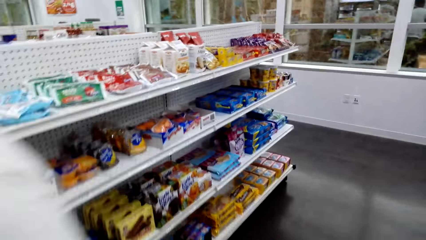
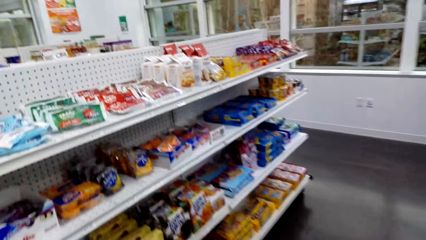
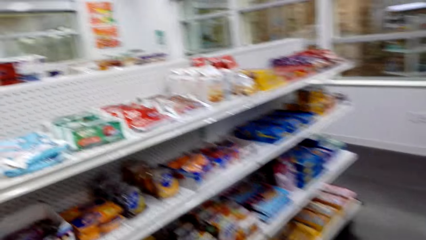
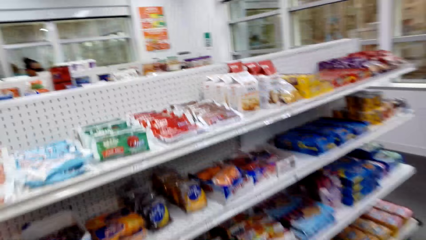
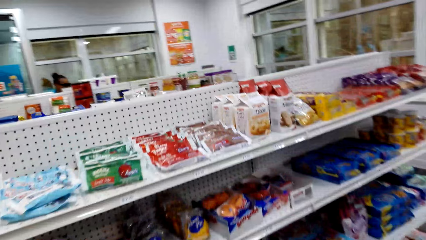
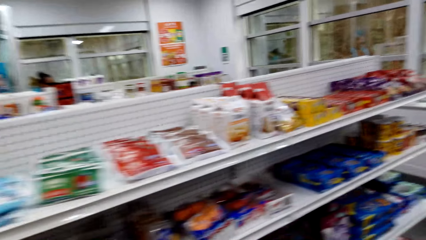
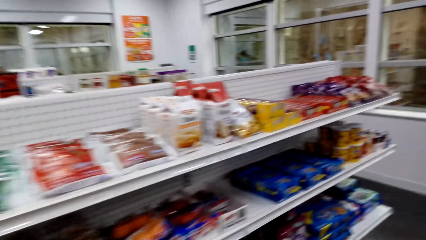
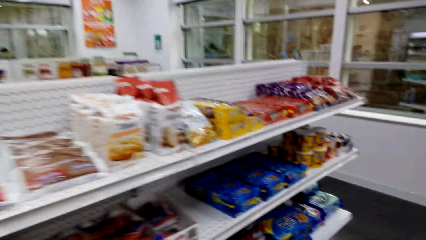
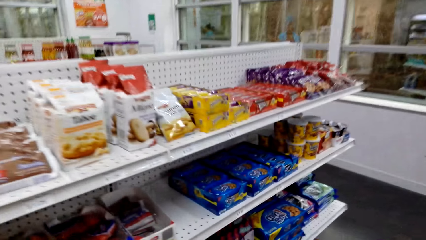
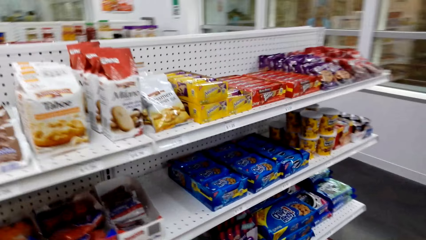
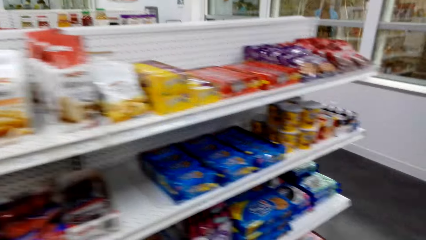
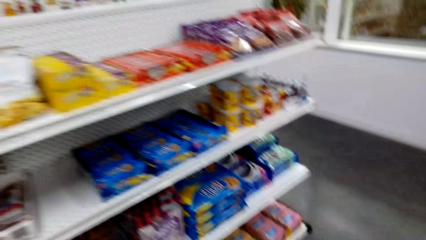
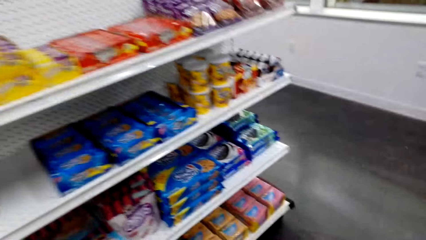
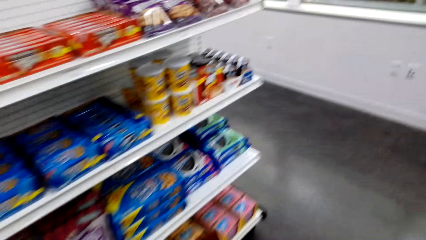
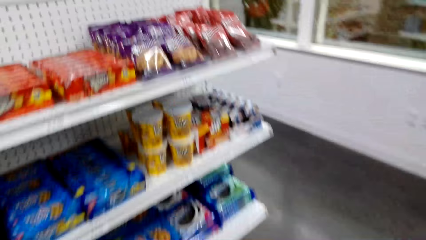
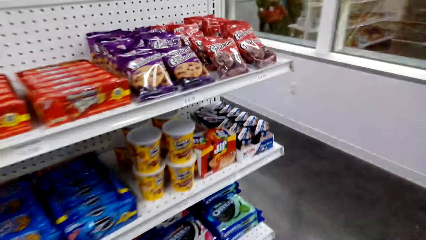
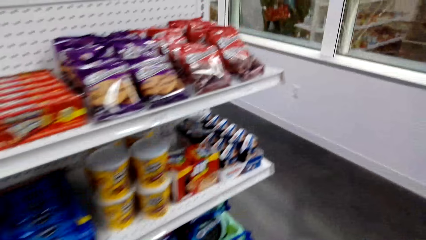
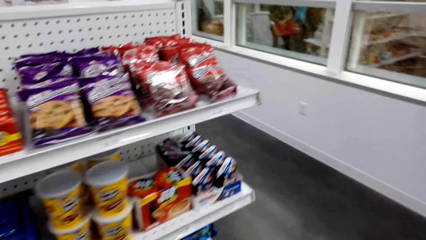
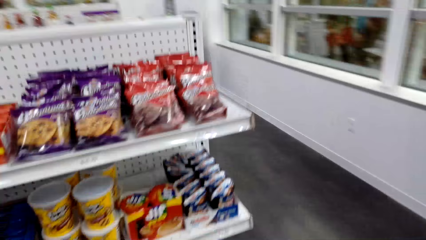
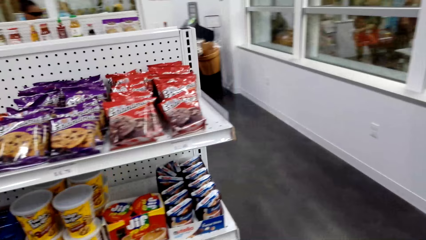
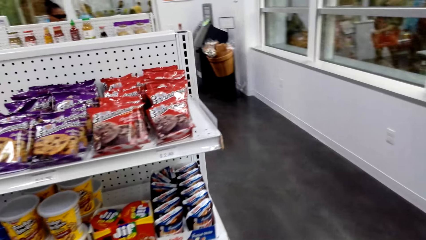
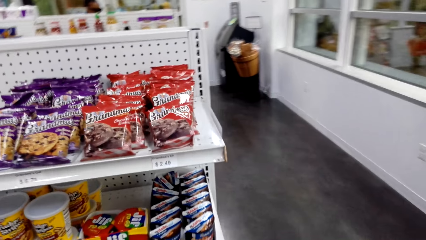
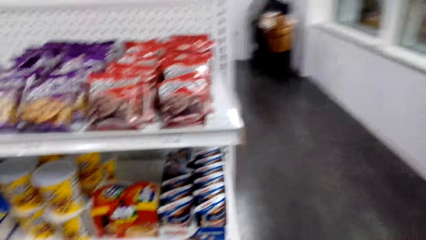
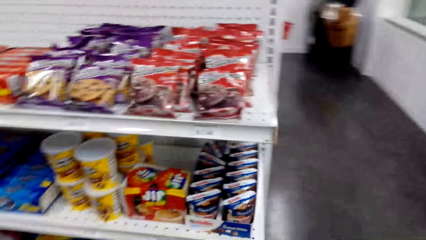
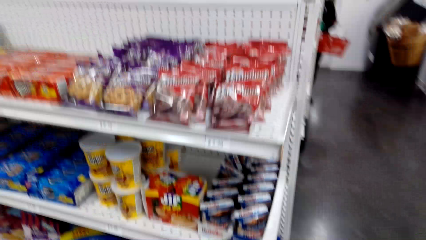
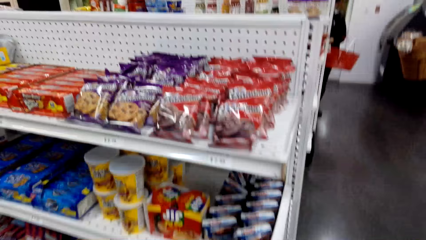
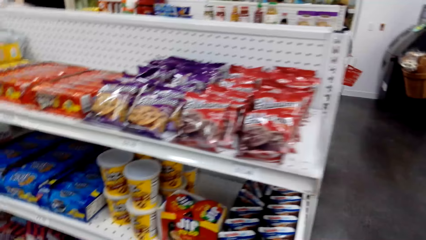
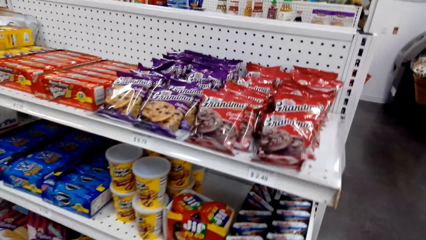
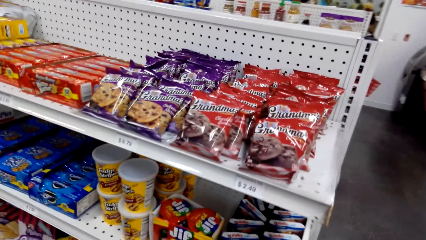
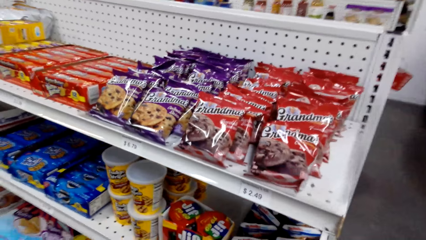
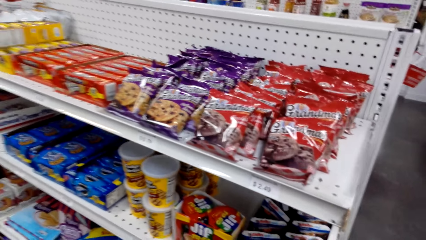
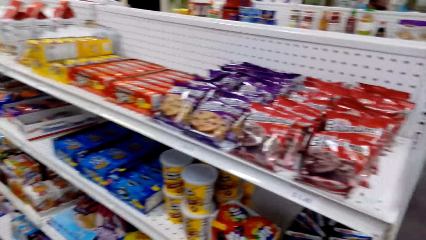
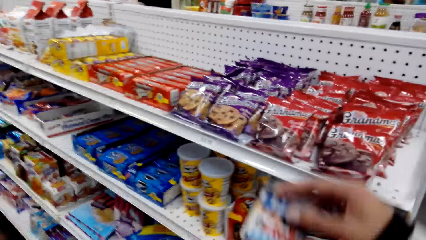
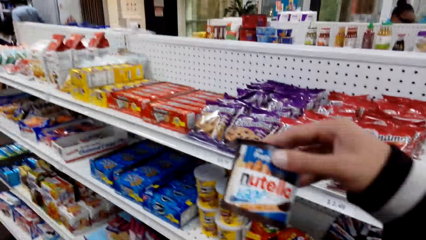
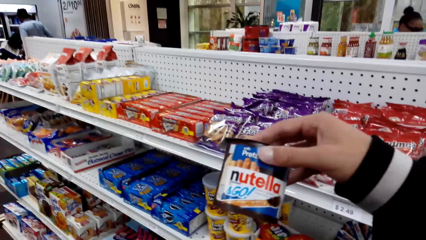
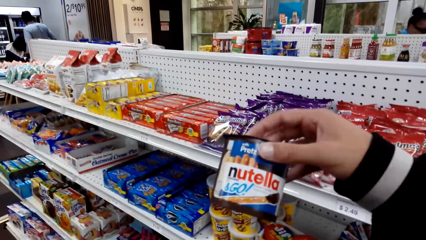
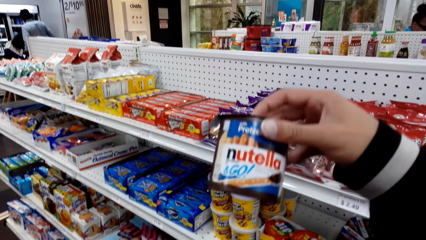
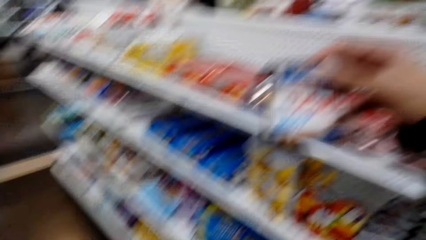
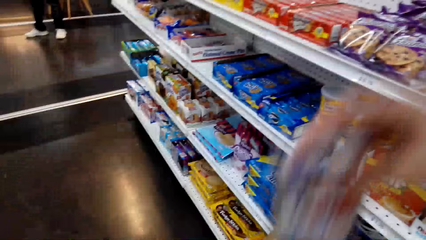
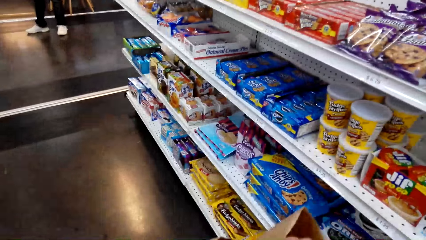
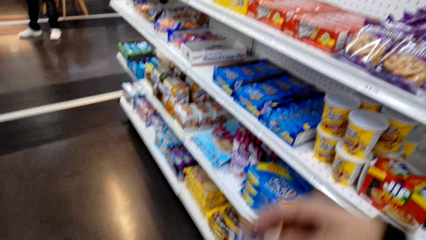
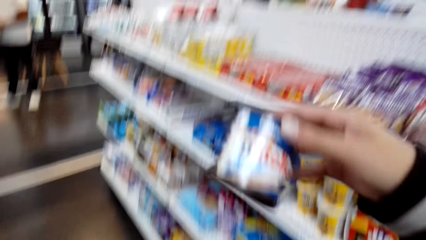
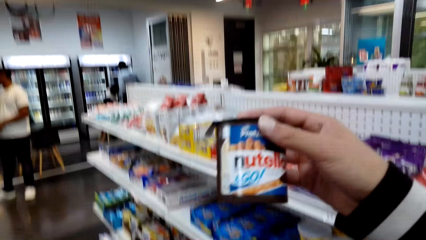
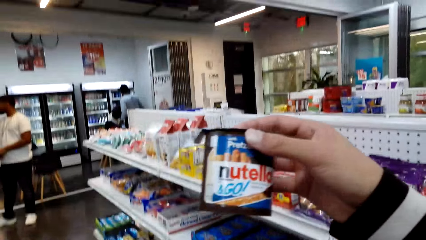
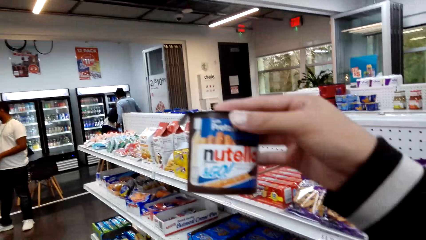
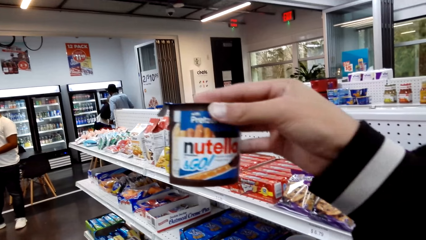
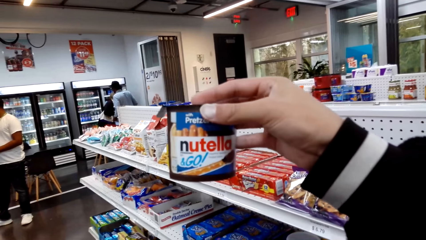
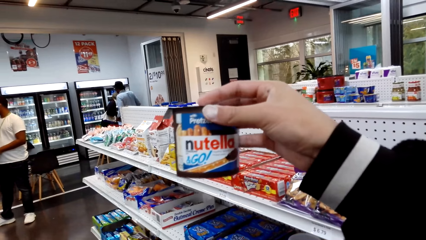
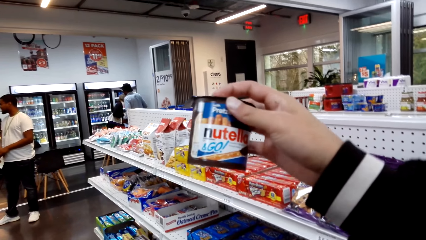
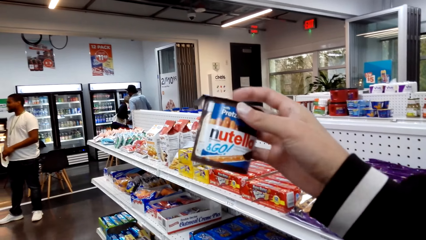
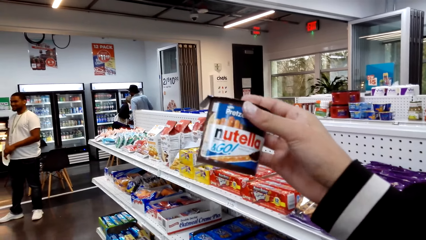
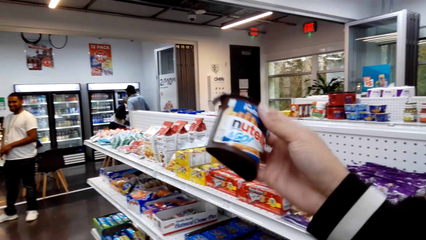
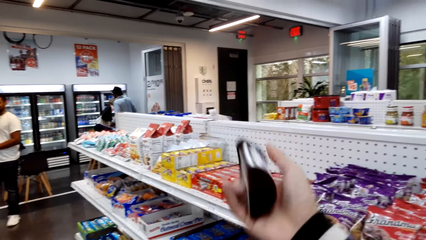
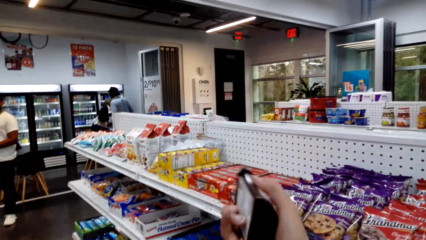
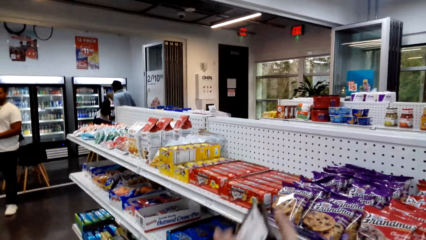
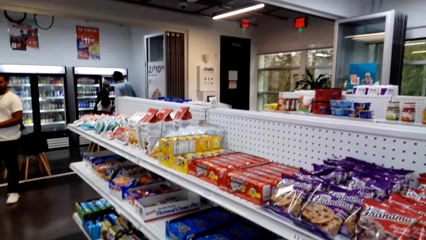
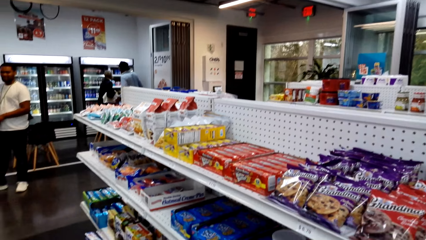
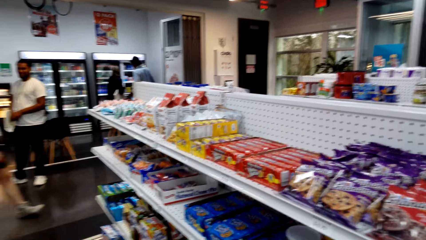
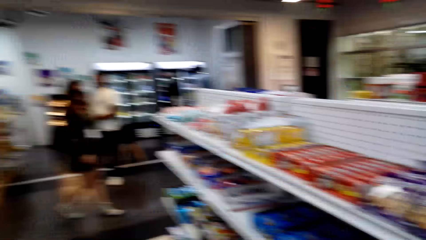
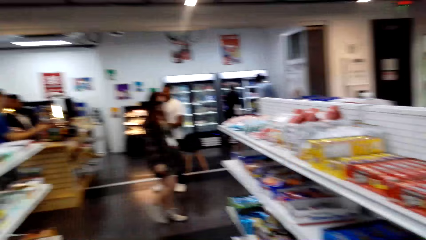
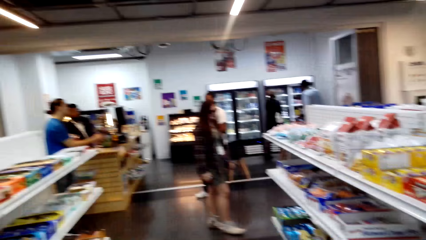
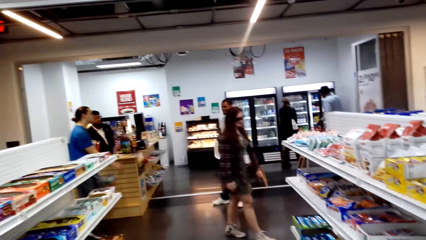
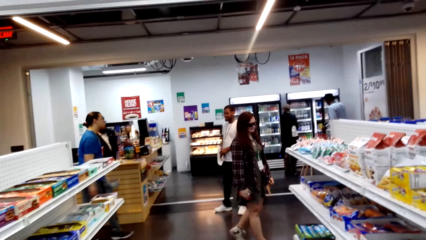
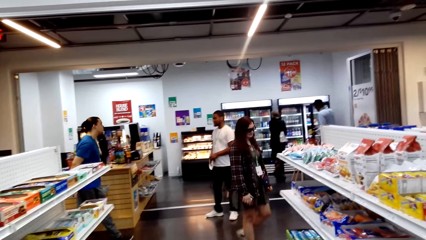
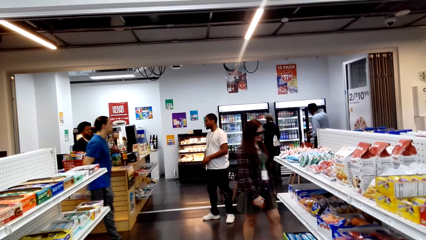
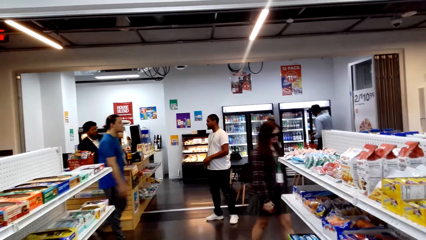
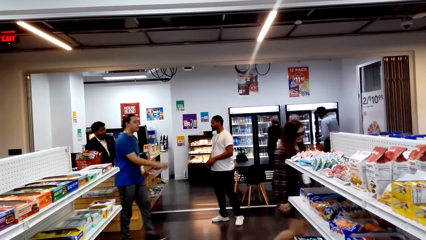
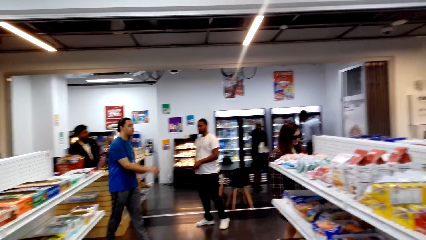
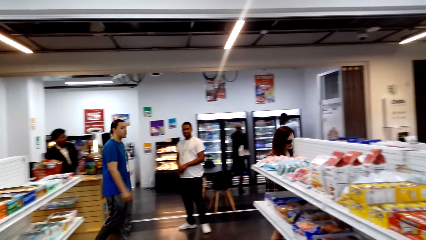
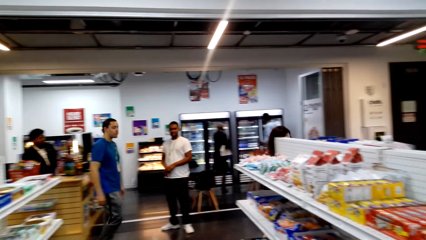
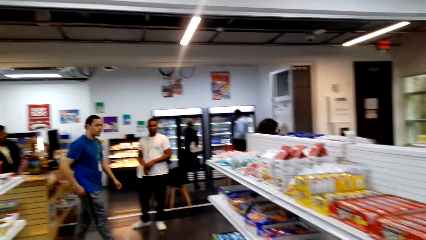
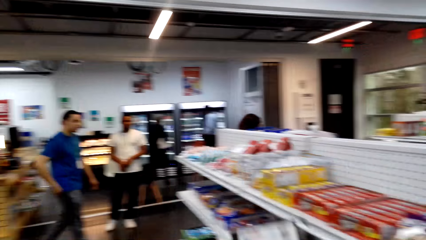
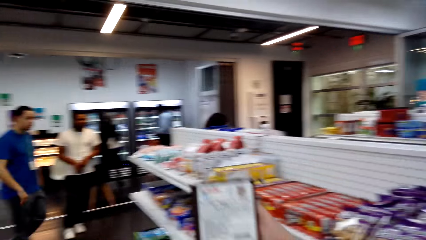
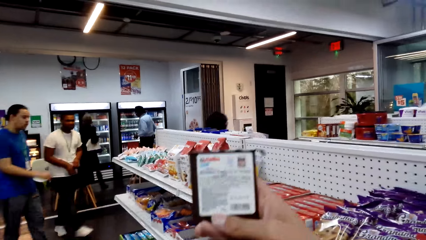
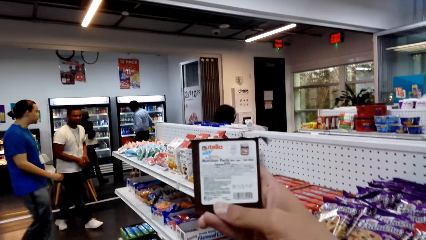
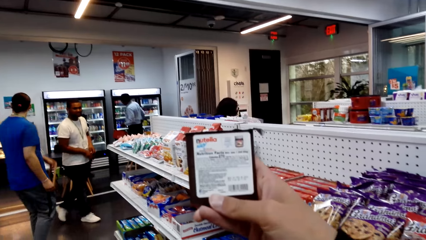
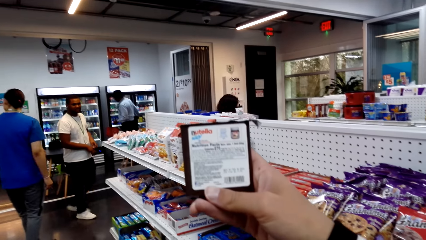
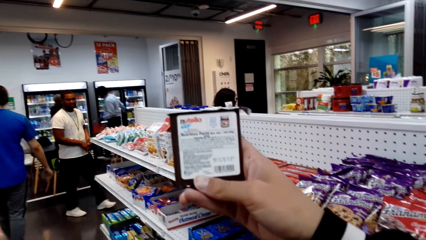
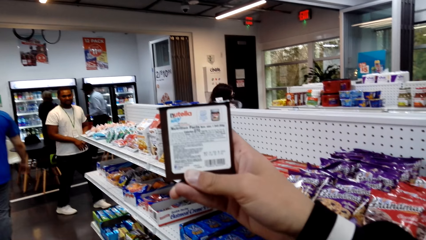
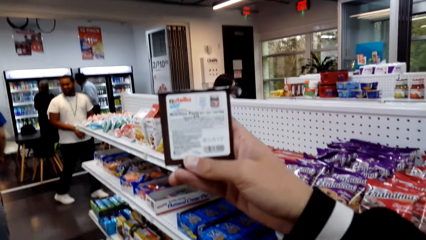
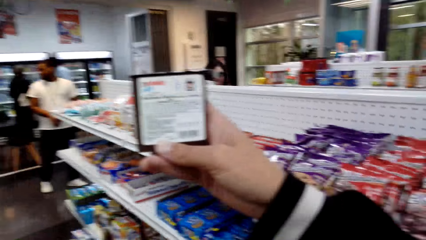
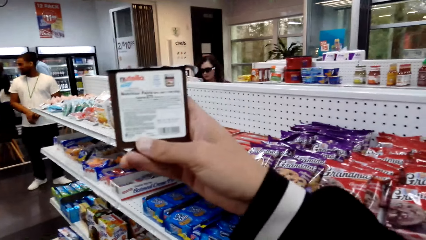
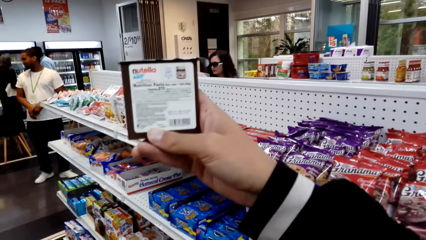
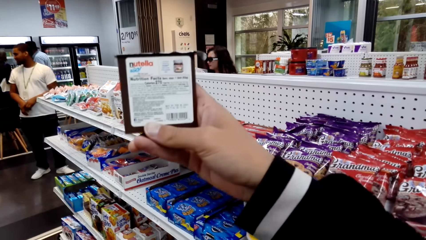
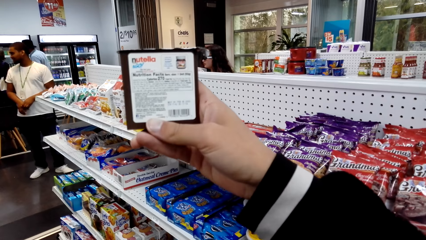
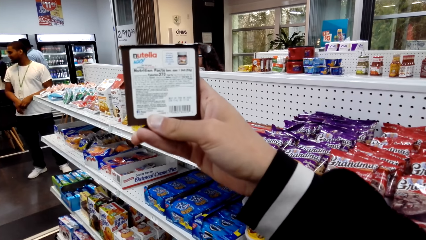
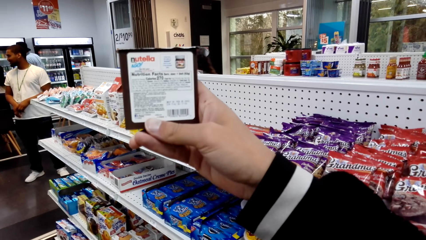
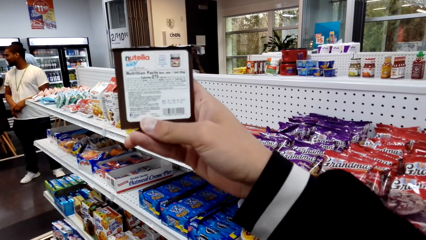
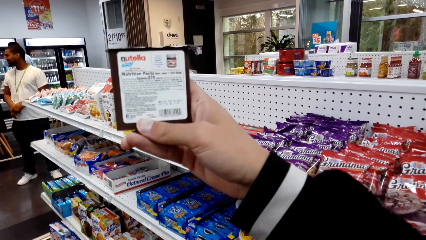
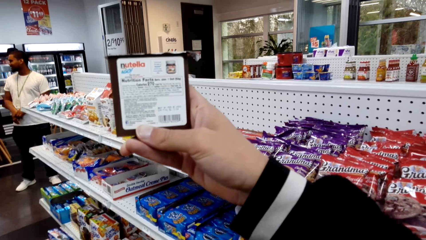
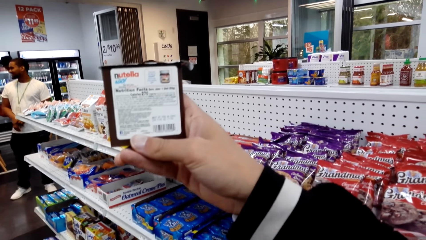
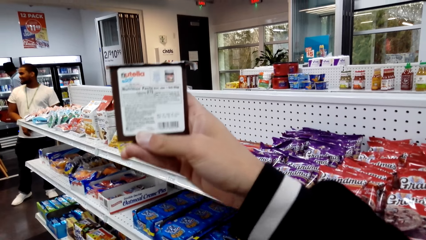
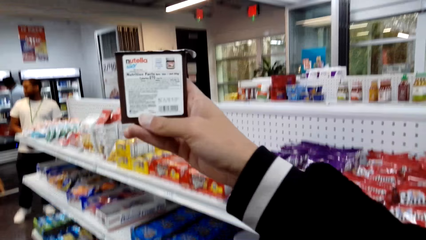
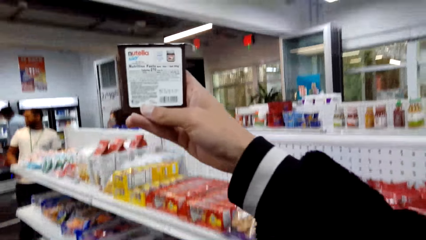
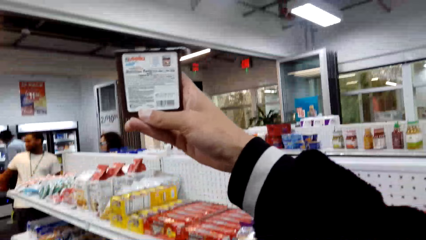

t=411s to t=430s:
The camera wearer converses. They look at the Nutella packet. They pick the Nutella. They put the Nutella packet in the bag. They lift the Nutella can. They look at the Nutella can. They put the Nutella can in the packet. They look at the Nutella can.
